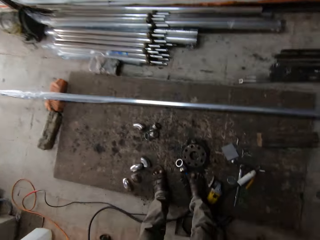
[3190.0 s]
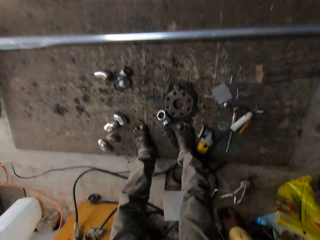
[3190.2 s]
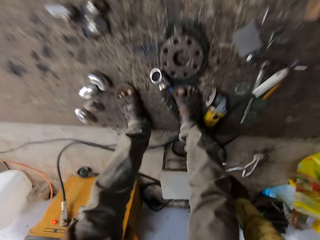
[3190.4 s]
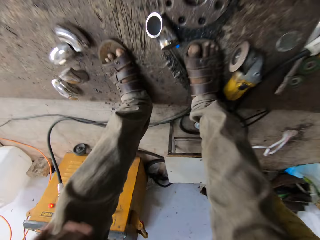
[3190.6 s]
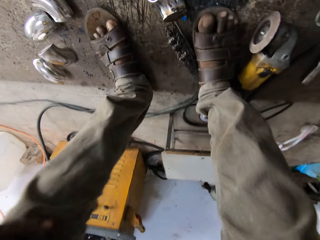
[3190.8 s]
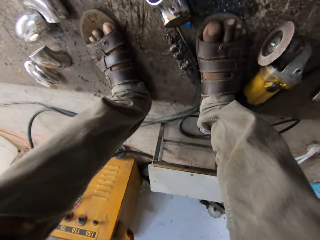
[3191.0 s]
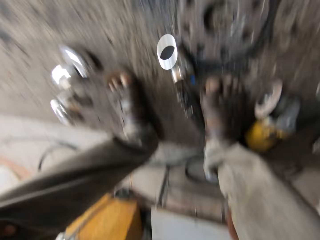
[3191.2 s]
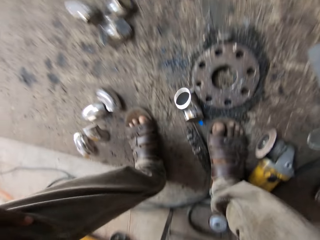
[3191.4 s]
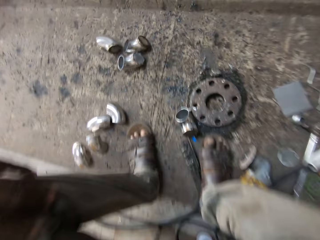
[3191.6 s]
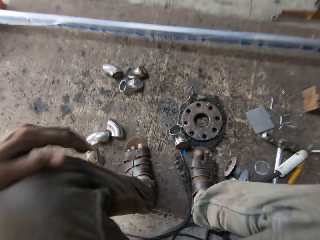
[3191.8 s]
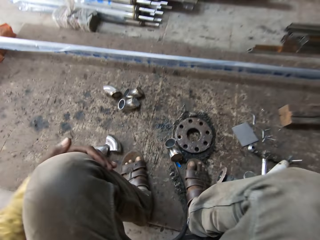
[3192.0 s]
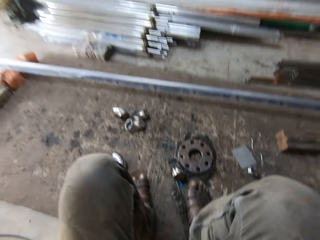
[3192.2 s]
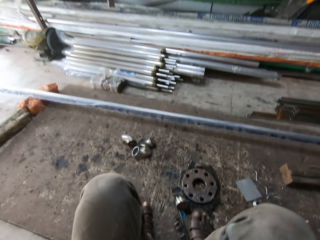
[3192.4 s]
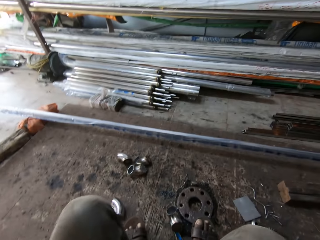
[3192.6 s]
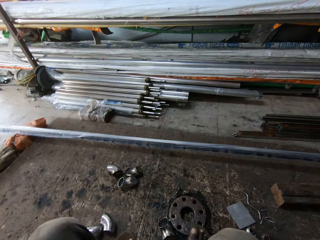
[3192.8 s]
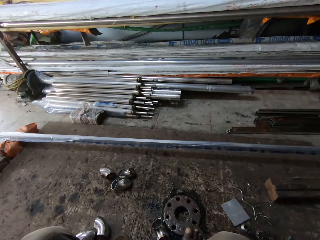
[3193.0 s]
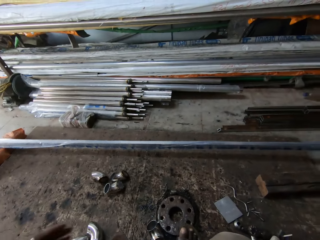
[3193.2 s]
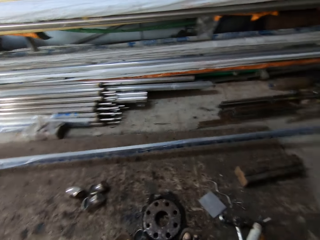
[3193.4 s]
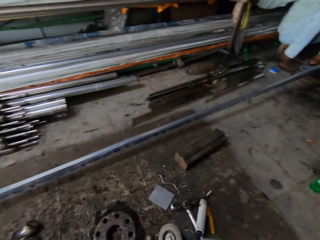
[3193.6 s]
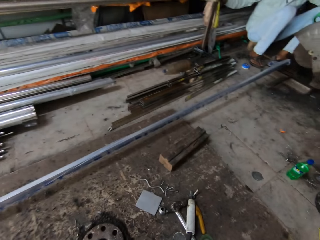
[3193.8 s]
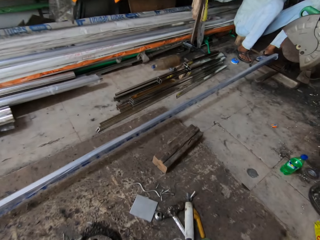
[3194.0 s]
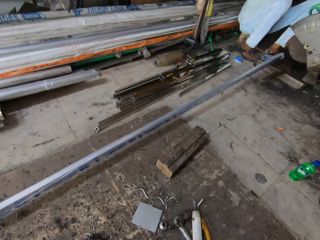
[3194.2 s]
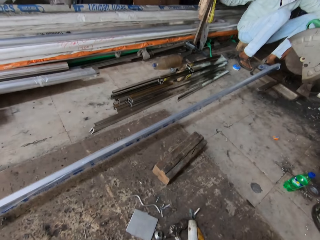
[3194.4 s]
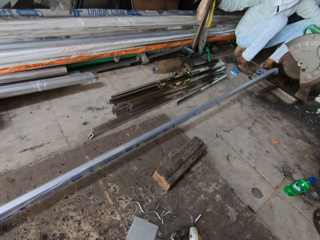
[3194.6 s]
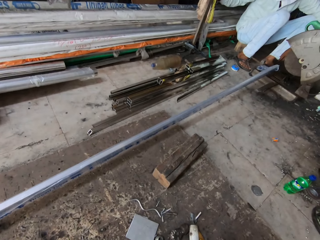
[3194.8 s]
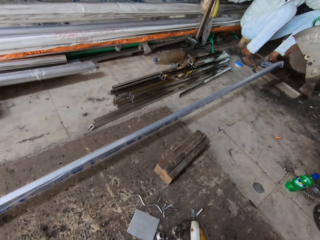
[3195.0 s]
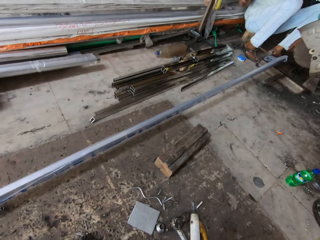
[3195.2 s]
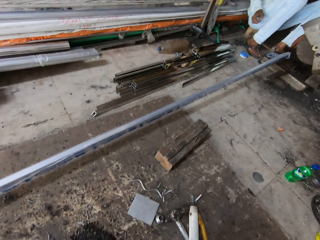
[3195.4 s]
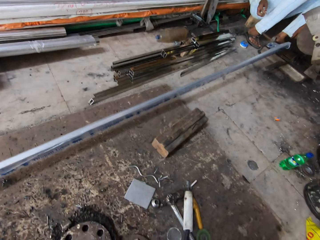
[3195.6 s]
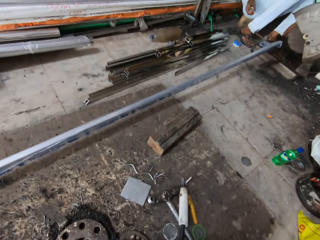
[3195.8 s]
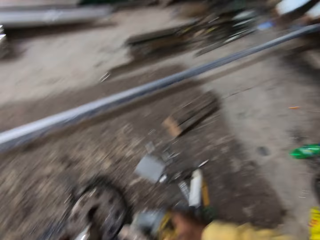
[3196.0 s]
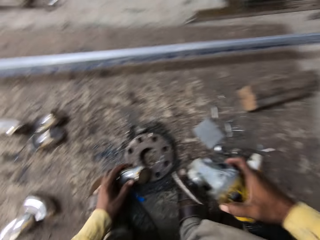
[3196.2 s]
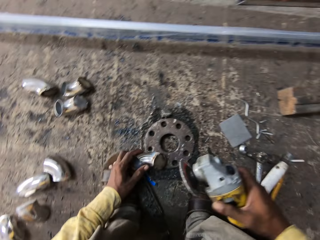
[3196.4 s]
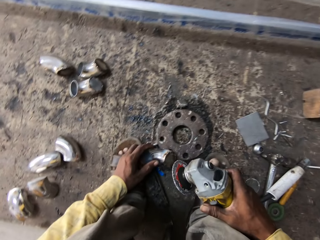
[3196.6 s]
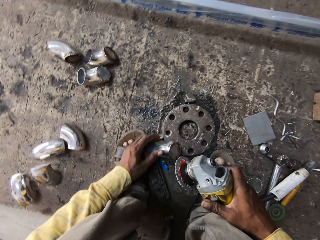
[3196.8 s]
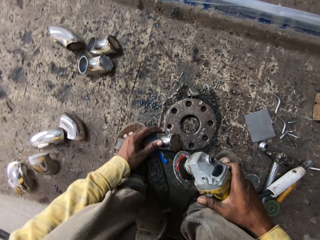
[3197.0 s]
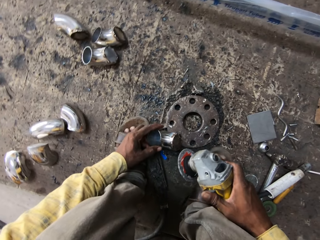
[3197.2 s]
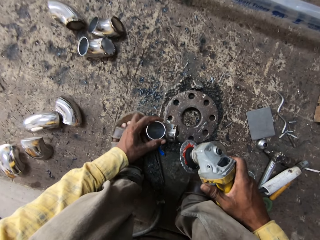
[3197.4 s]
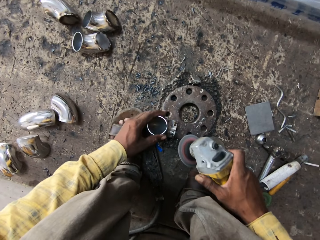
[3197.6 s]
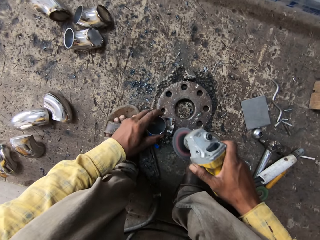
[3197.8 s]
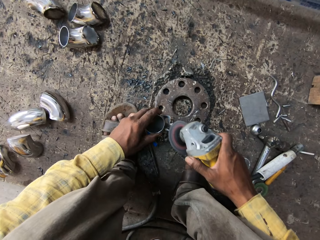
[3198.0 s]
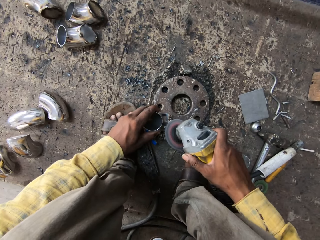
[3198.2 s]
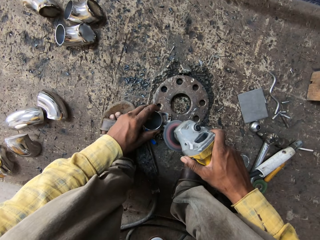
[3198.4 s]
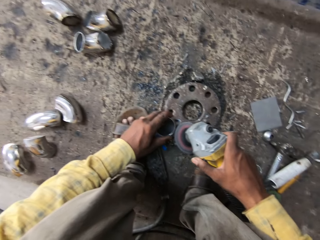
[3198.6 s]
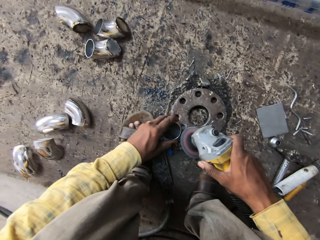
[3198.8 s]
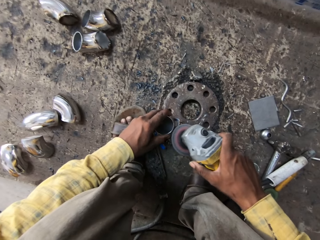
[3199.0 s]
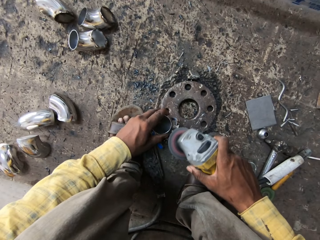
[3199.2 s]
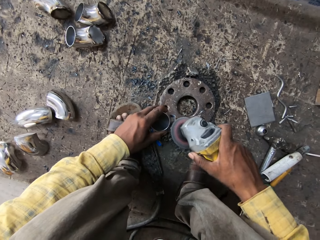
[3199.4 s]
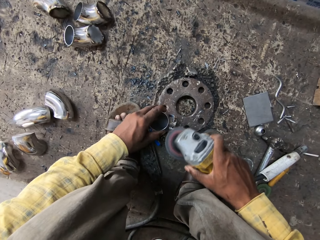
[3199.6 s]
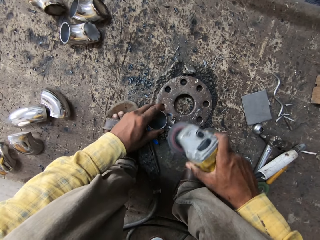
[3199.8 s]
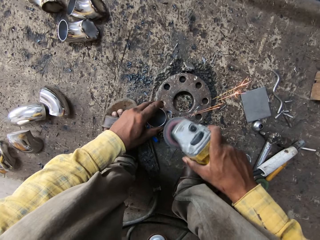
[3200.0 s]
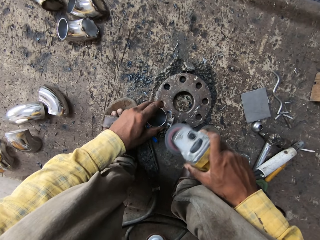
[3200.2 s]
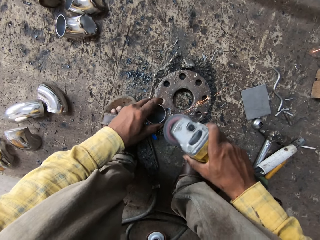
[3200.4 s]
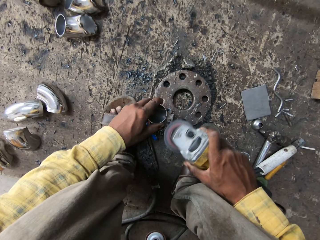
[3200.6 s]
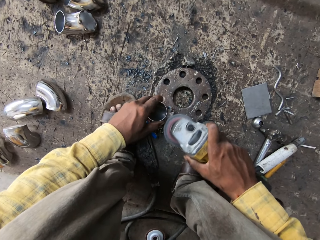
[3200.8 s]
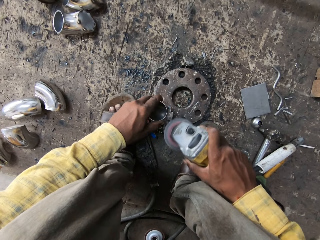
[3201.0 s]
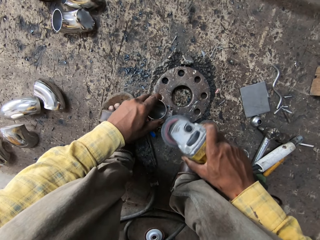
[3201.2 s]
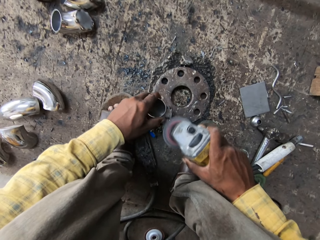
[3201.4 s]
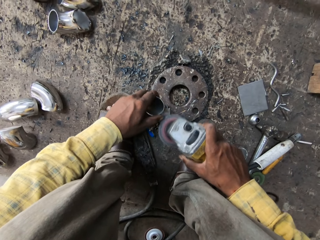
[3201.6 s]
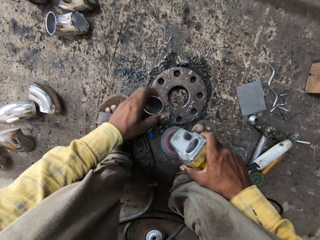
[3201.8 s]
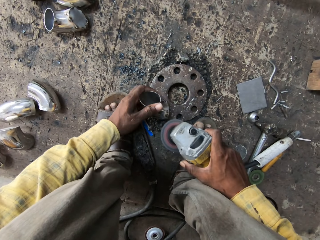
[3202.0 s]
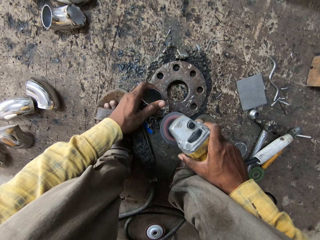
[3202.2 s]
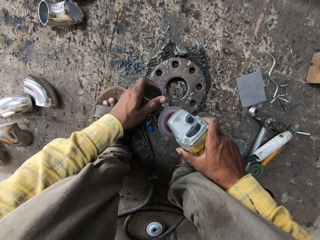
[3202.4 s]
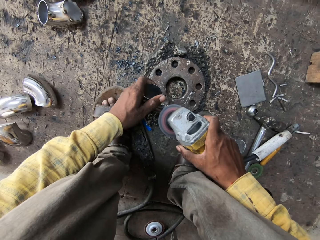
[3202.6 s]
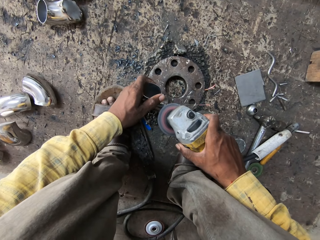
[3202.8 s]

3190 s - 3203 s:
The camera wearer sits on a stool. They look around the store. They pick up an electric grinder. They adjust a stamped flange weld nut. They start the grinder. They grind the stamped flange weld nut with the grinder.

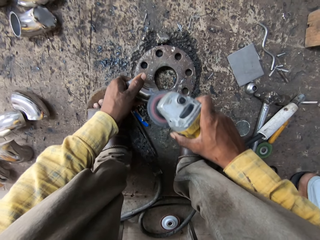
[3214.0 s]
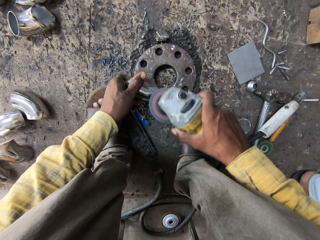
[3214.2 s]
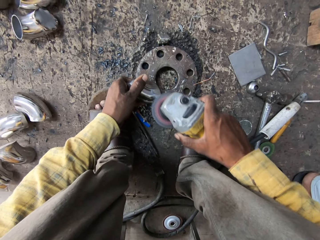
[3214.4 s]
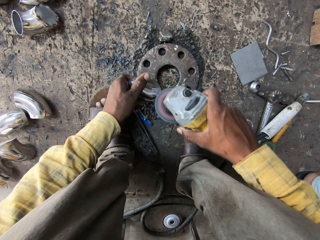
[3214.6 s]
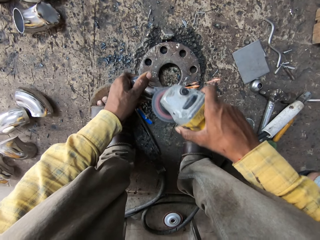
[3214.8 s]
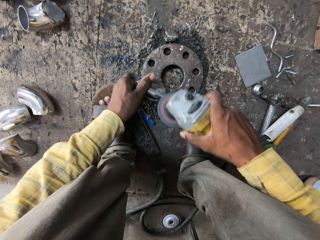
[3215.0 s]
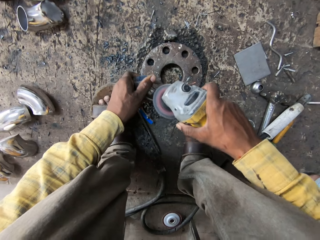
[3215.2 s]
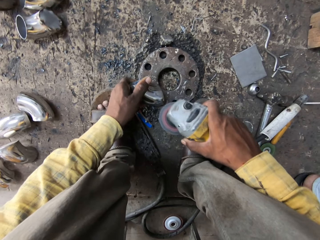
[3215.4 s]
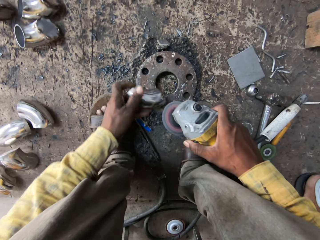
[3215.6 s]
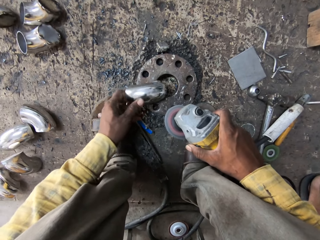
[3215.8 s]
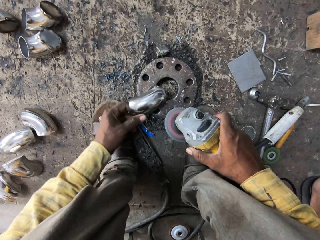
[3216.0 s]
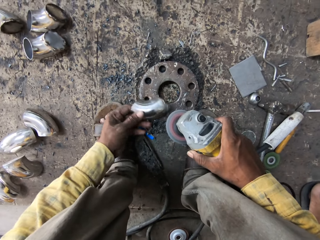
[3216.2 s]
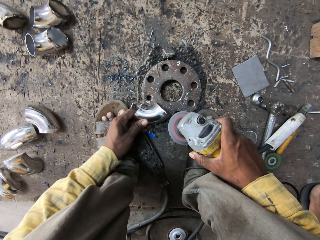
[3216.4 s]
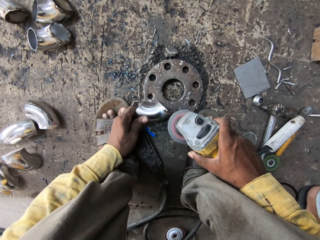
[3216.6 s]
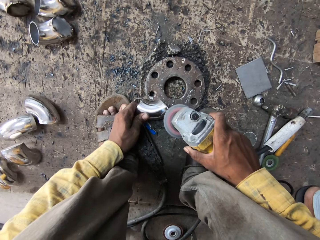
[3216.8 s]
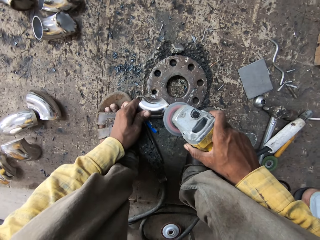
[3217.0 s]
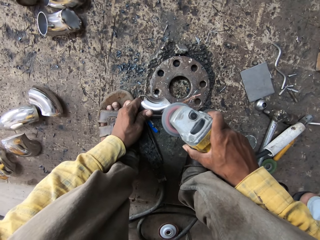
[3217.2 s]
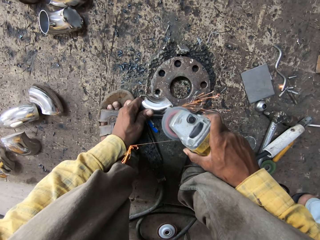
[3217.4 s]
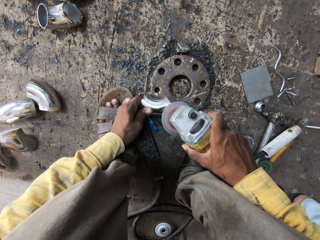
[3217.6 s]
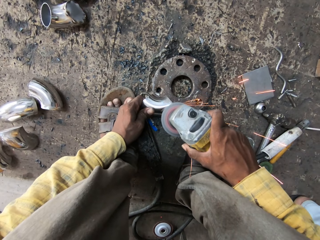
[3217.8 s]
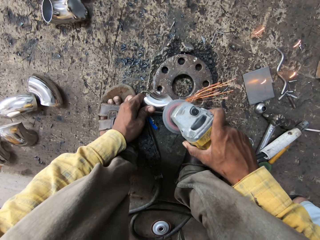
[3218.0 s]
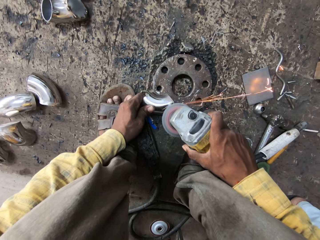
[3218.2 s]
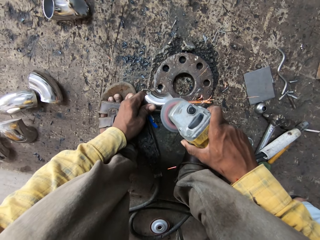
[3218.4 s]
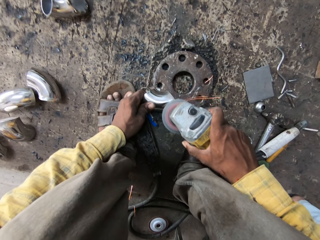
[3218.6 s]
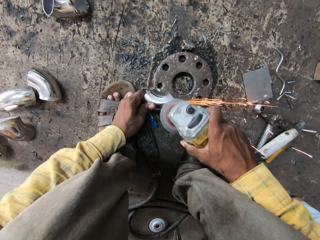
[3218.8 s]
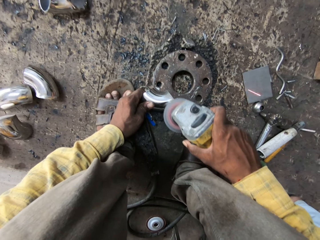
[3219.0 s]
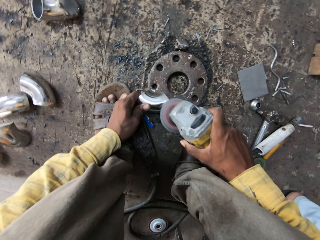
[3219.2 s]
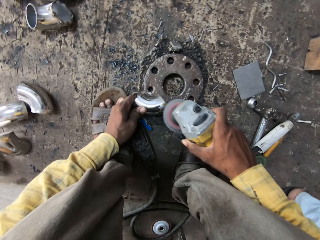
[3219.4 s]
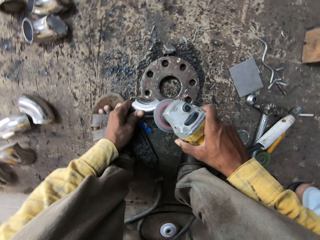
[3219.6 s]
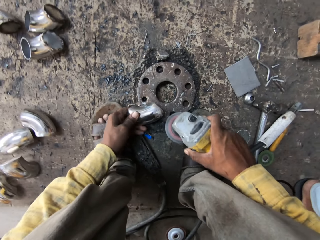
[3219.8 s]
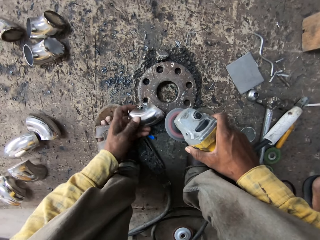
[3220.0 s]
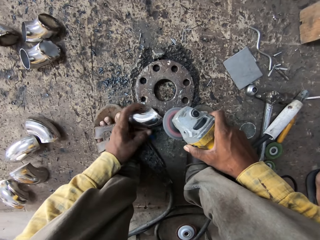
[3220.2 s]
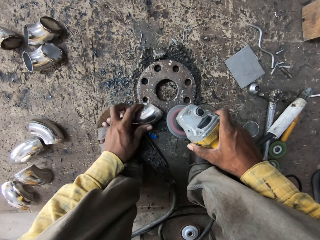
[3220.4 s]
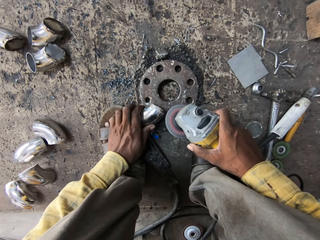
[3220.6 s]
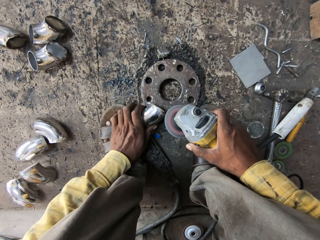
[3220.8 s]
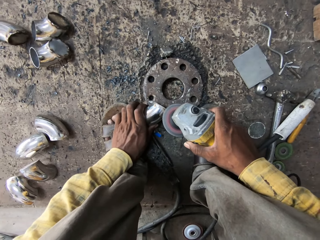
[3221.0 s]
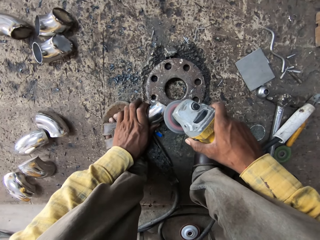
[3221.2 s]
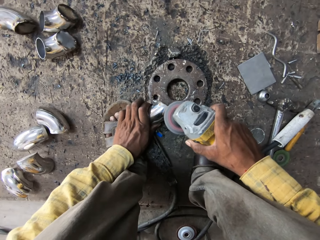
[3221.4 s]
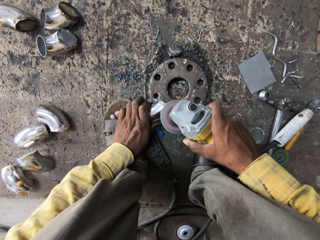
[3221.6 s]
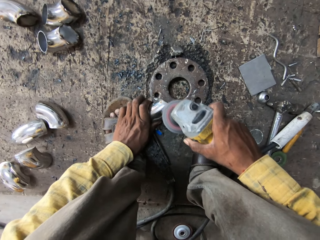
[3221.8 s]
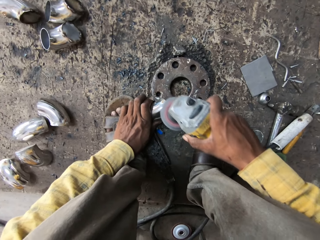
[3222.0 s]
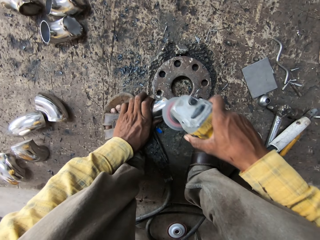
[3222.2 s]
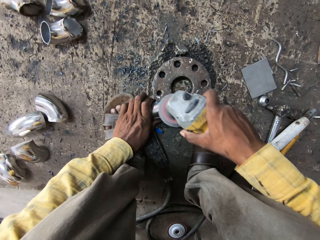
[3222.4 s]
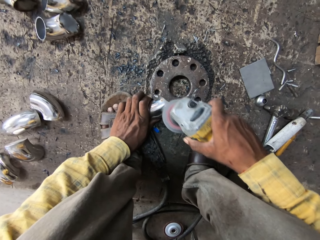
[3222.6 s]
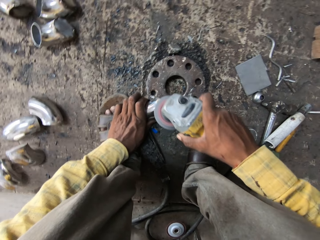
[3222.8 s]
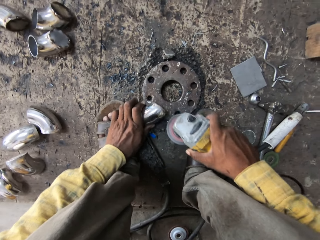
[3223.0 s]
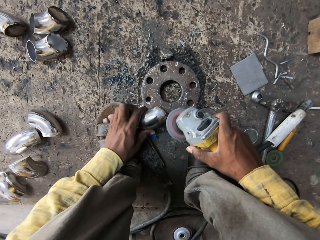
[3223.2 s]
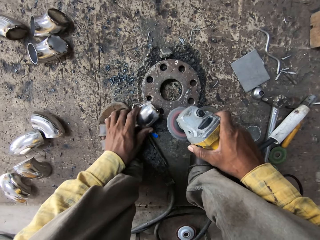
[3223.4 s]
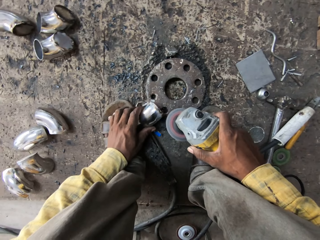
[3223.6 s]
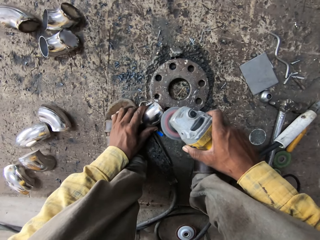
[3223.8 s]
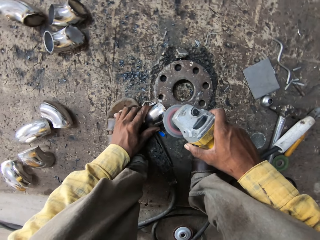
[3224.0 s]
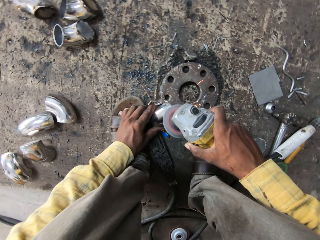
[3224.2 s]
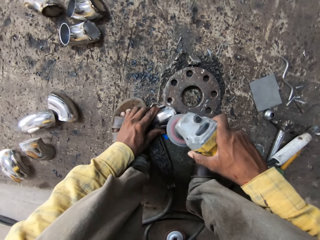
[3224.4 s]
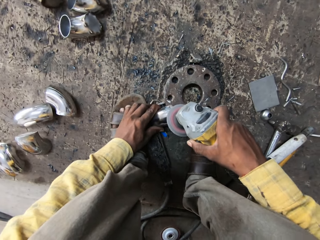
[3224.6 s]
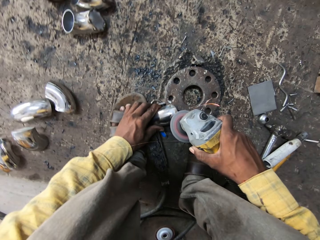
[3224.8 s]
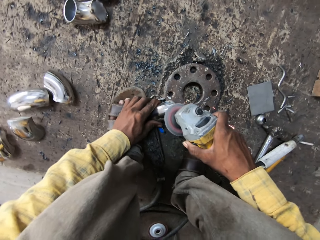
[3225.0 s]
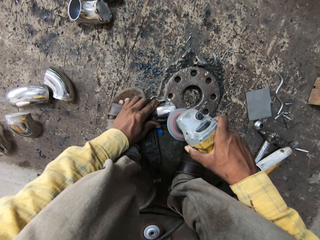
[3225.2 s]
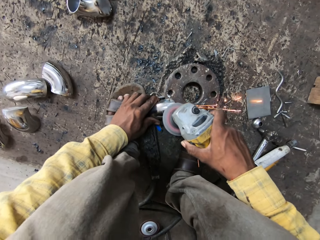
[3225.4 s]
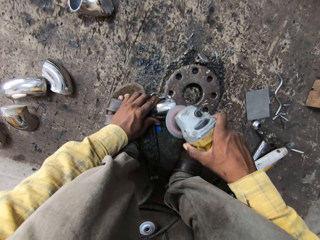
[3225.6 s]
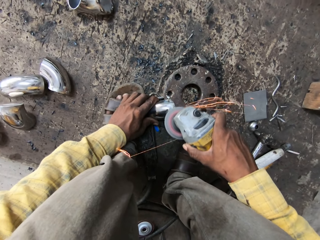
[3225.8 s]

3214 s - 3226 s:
The camera wearer turns the stamped flange weld nut. They grind the stamped flange weld nut. They adjust the stamped flange weld nut. They grind the stamped flange weld nut. They adjust the stamped flange weld nut. They grind the stamped flange weld nut.
